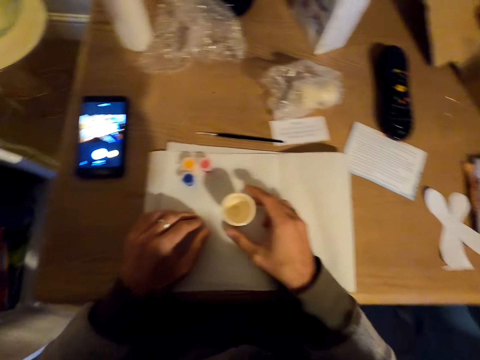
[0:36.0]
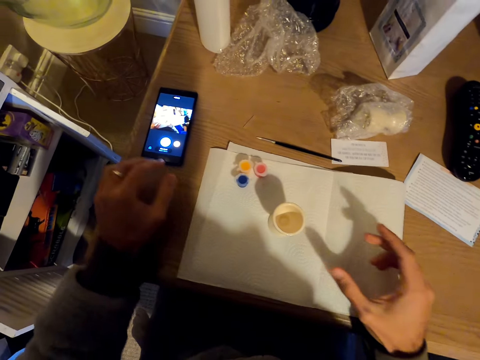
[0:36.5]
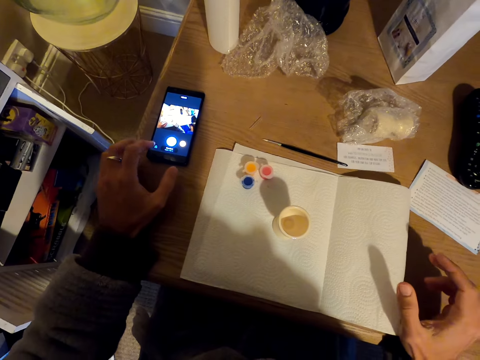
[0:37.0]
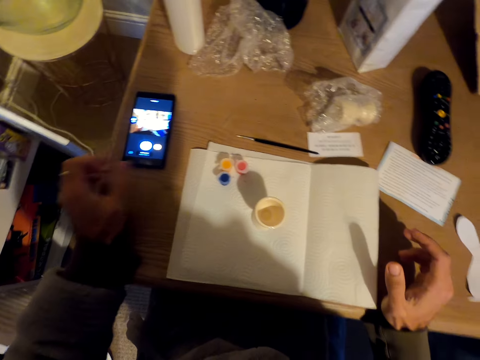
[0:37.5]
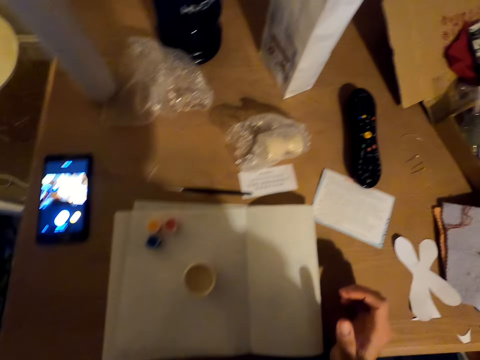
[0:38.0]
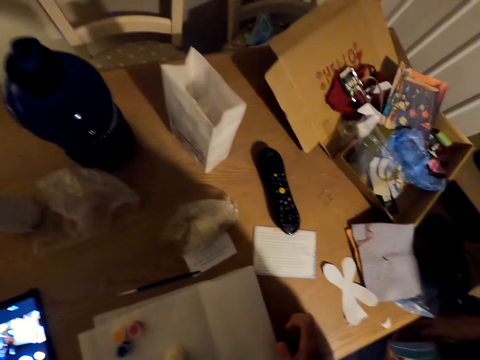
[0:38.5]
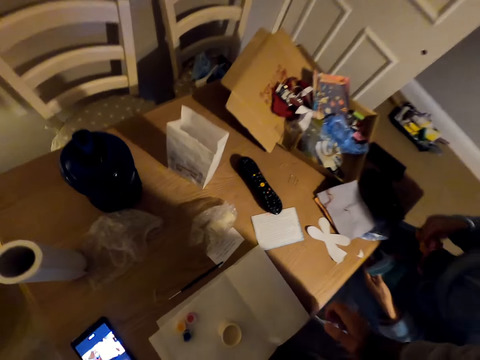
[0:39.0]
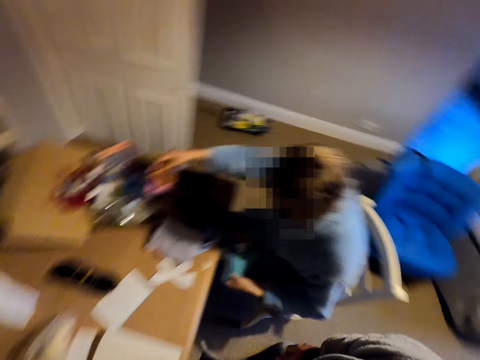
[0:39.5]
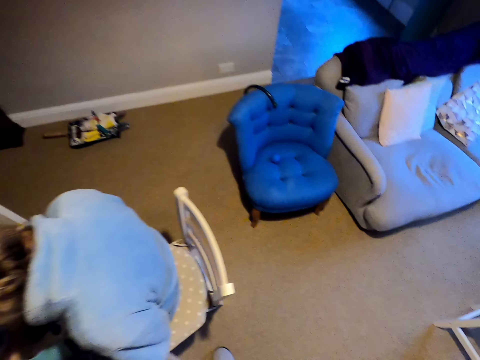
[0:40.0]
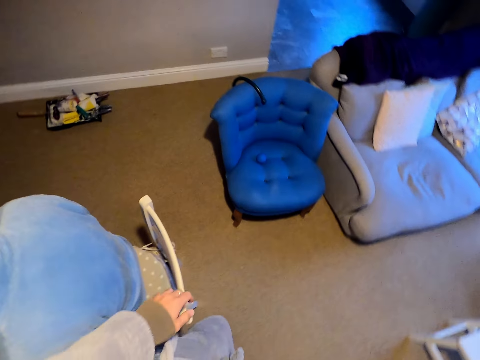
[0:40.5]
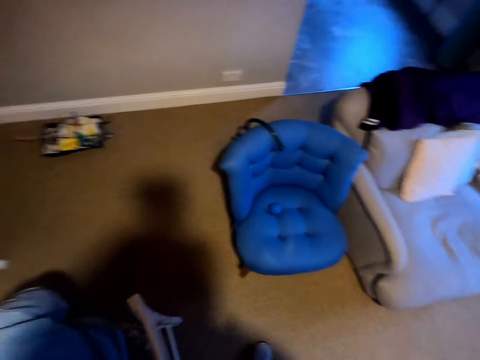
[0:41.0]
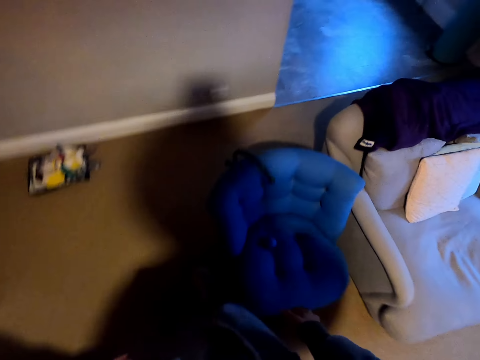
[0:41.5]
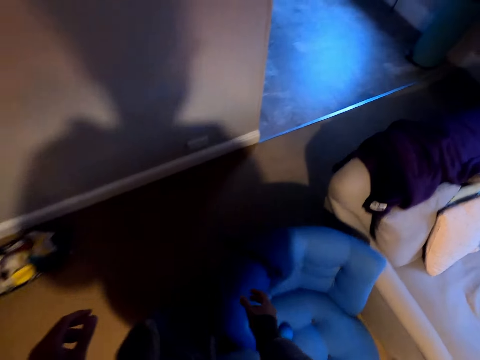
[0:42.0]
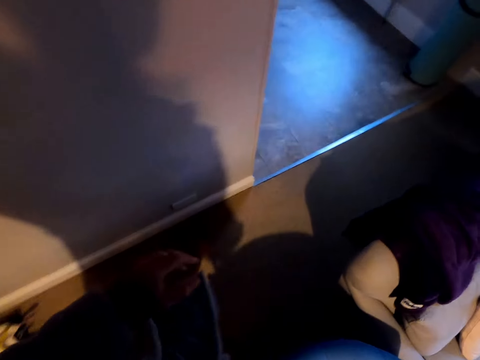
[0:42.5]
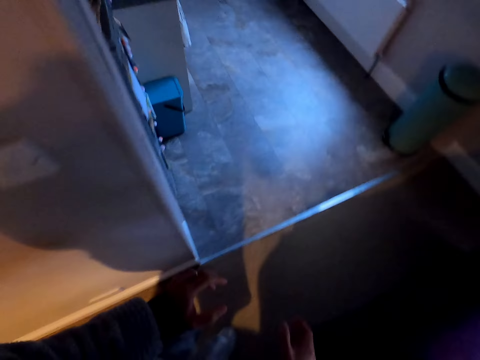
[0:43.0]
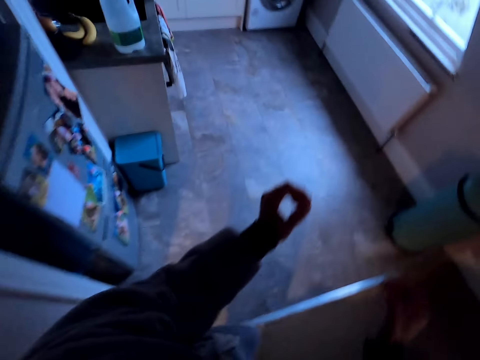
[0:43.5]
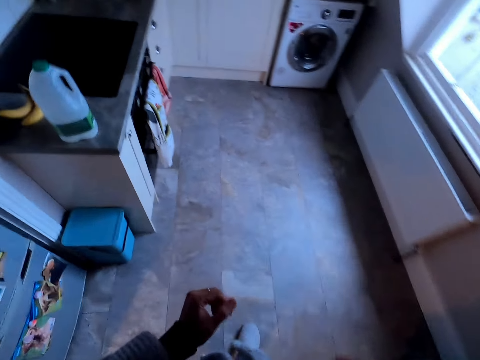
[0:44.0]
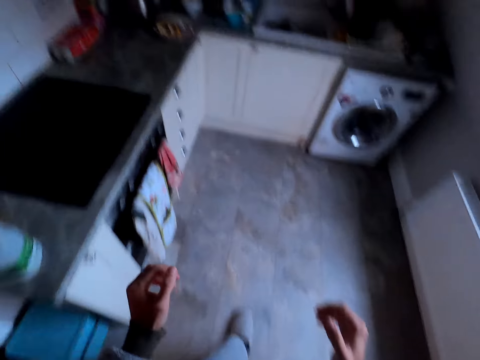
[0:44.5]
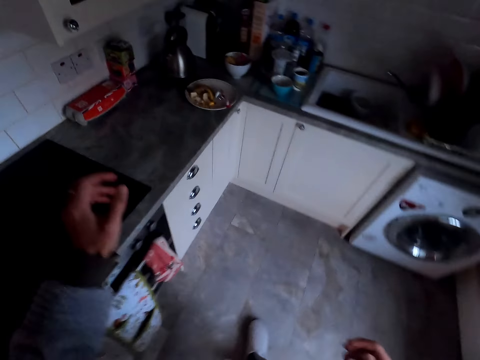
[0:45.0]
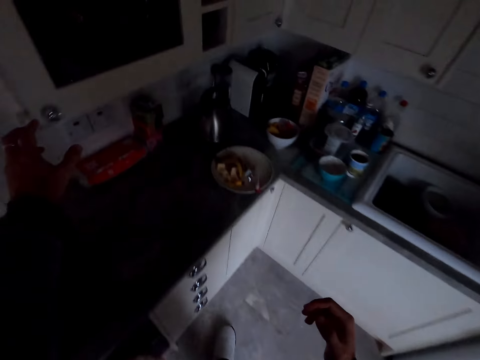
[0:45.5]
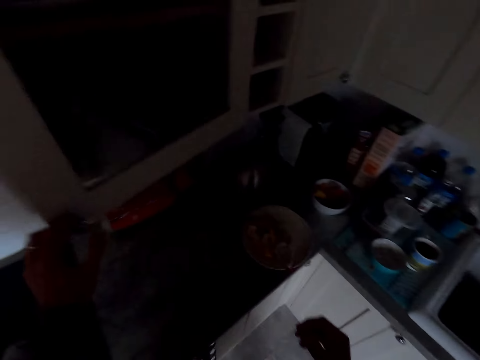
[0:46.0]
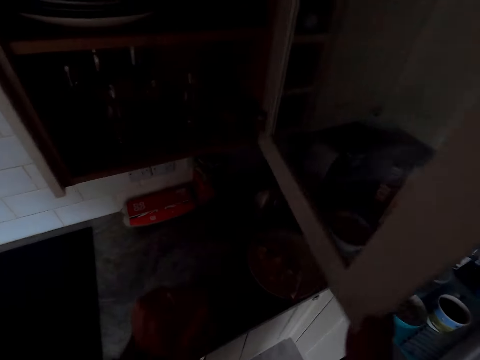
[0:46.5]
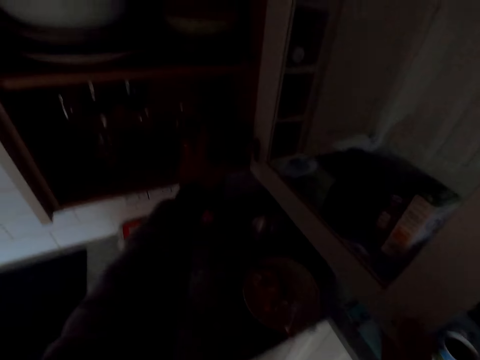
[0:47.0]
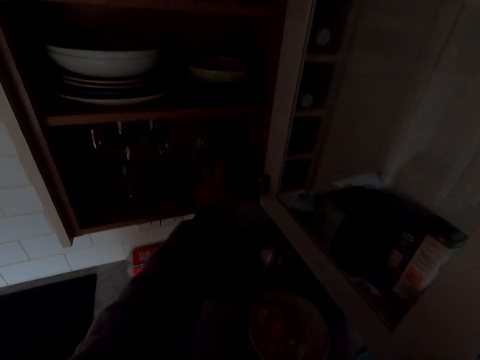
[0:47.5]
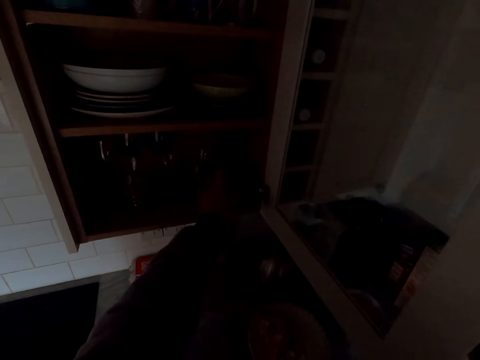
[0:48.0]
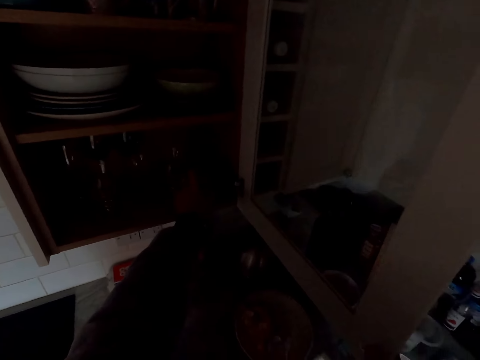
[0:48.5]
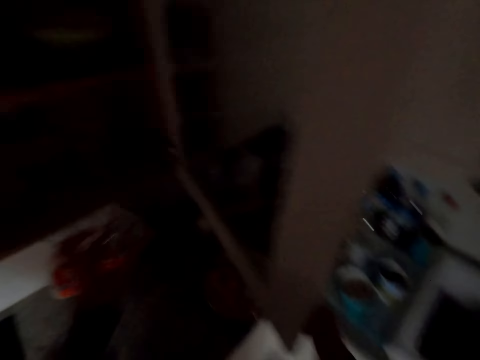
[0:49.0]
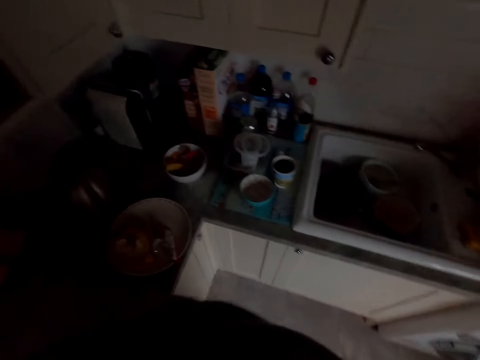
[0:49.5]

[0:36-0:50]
The camera wearer moves something on the tissue. They touch a phone. They move around. They stand from the table. A man sits on a chair. The man does something. The camera wearer moves around the room. They open a cabinet. They take a glass. They do something on the cabinet.

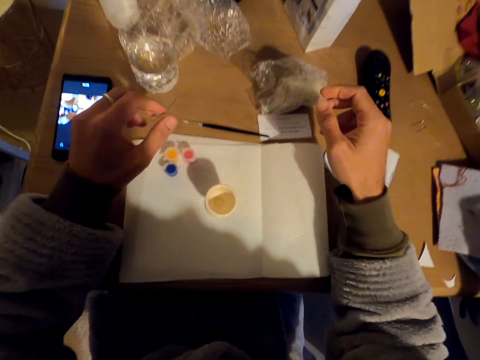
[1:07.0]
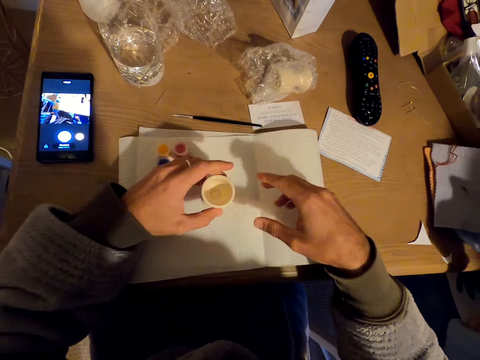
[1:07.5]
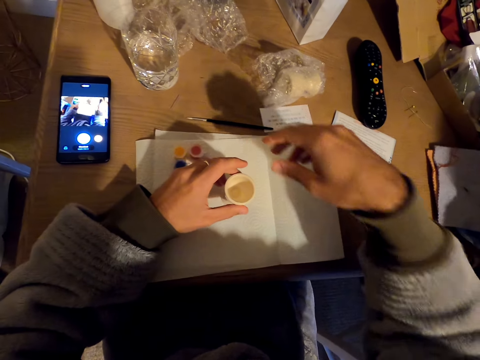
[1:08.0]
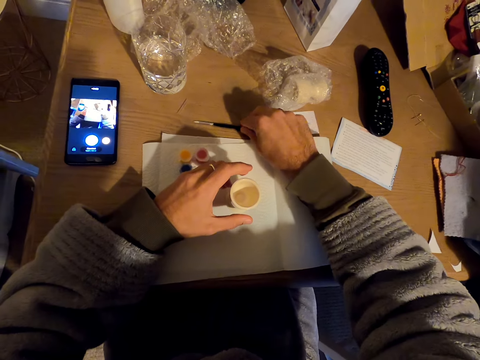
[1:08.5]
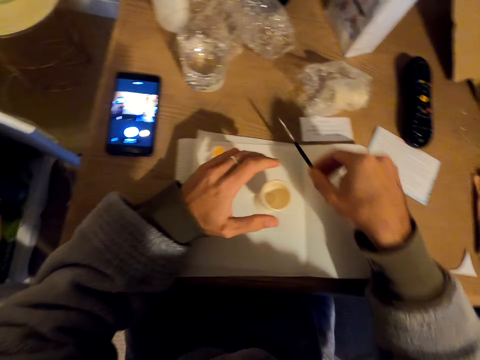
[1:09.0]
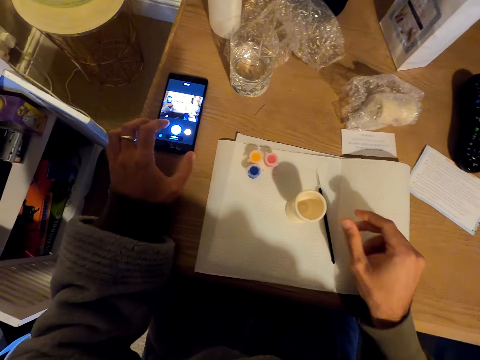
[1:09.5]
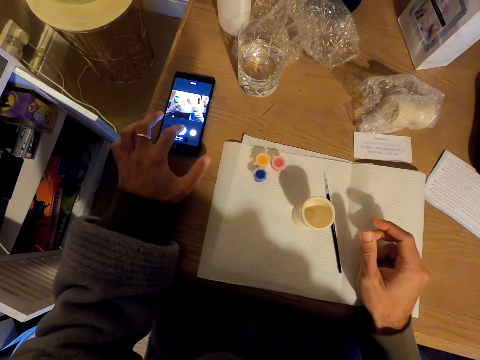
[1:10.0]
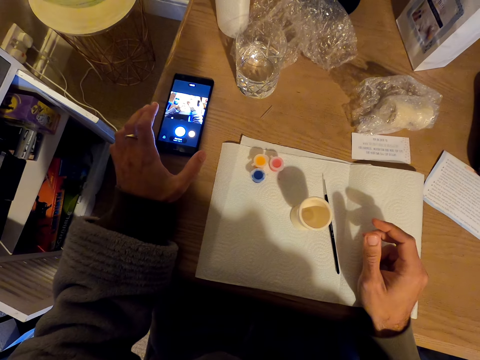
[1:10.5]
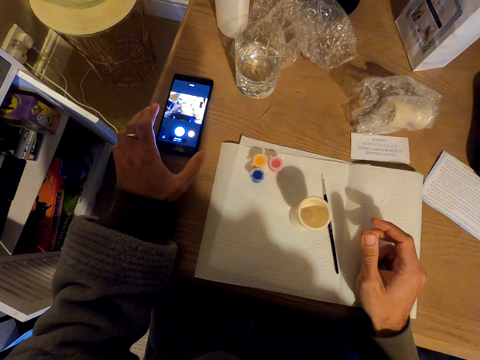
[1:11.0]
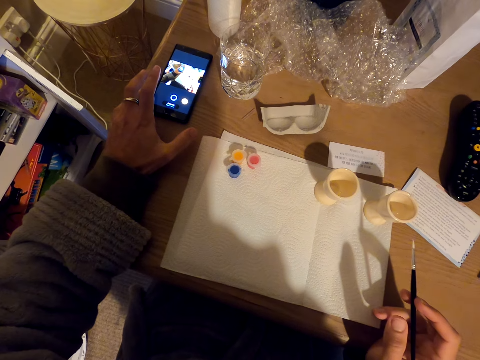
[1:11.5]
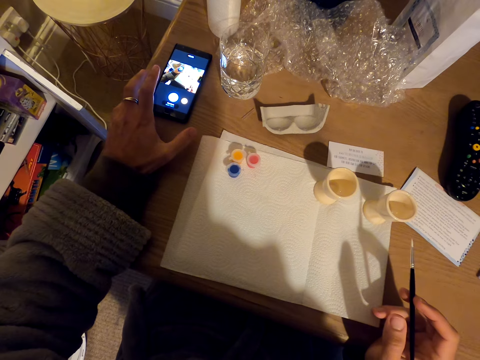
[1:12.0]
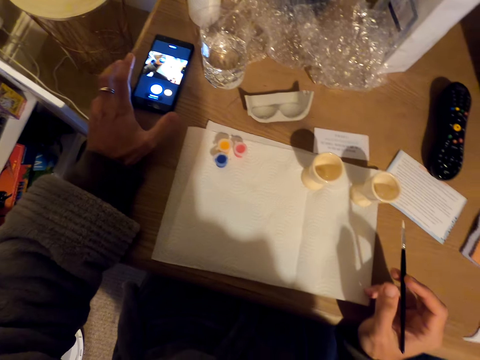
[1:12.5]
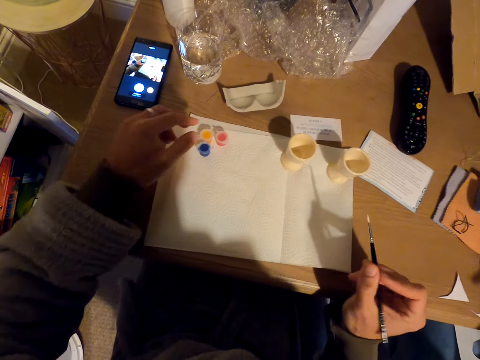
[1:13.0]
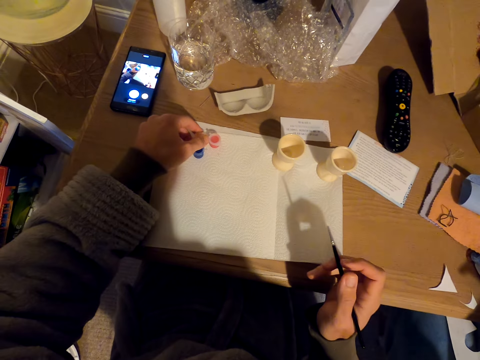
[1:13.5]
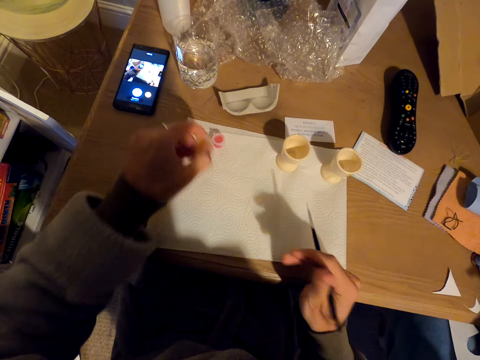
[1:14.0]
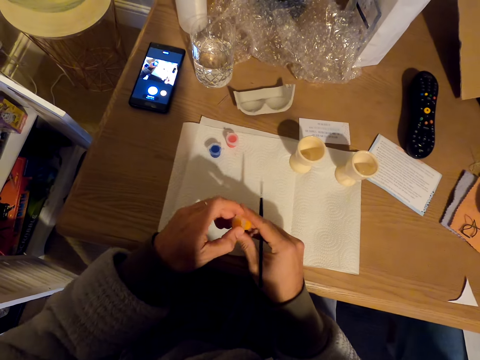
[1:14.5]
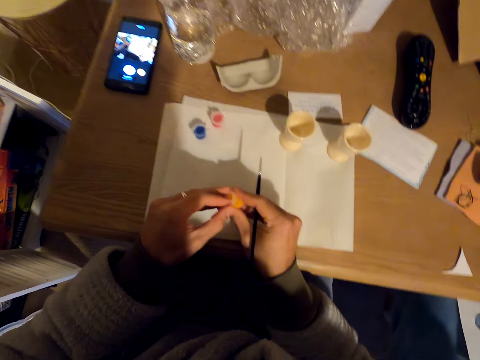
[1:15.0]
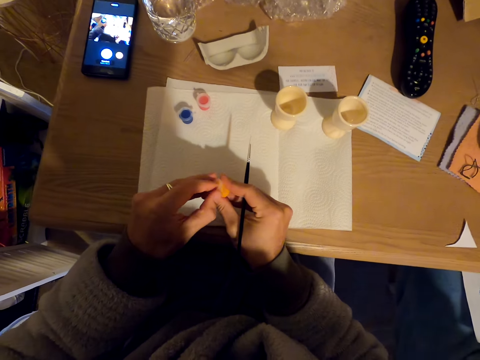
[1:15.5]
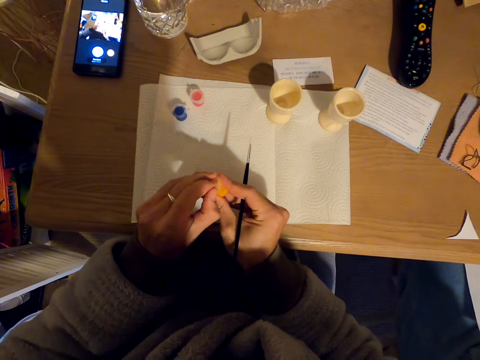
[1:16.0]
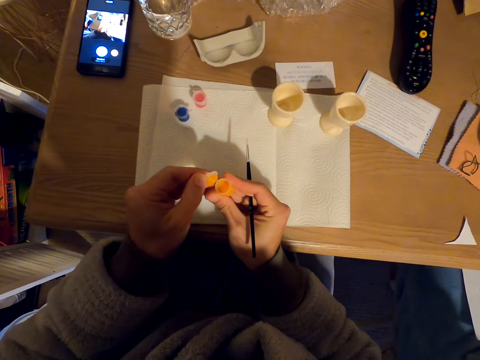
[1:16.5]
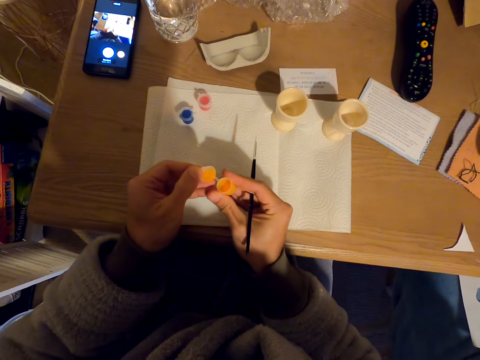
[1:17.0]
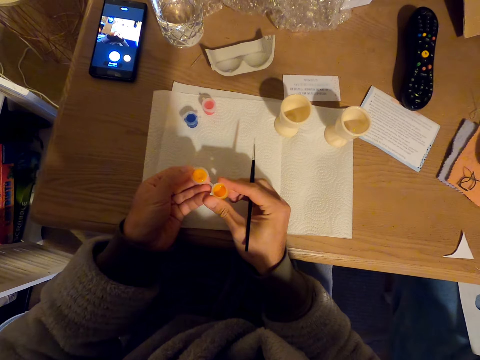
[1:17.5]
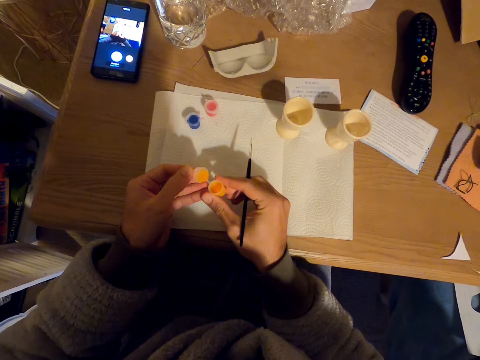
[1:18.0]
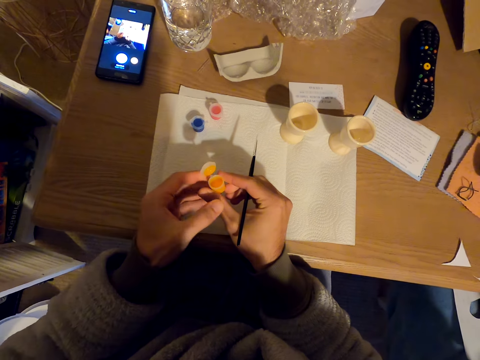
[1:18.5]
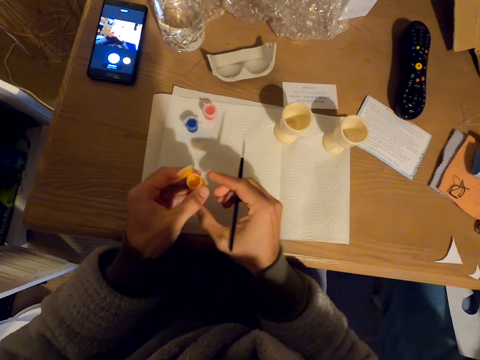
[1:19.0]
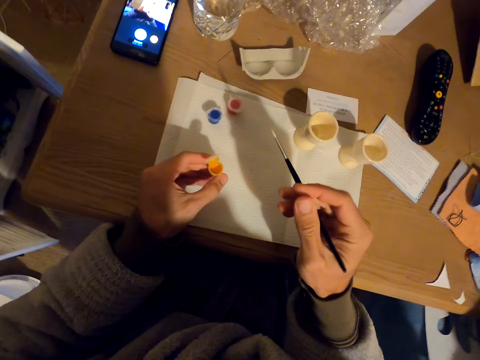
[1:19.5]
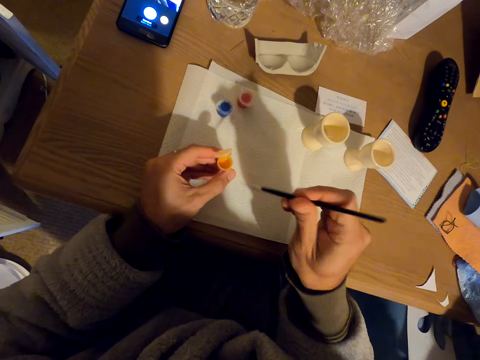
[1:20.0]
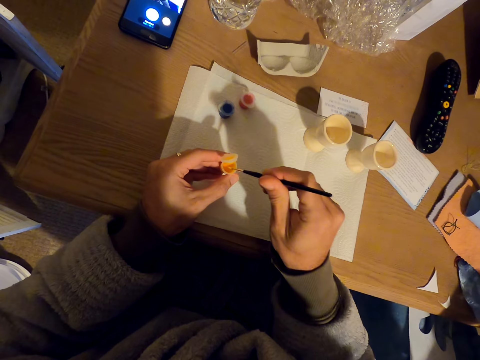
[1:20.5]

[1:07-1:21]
The camera wearer touches something and holds a tumbler. They touch something again. They take a paint brush. They place the brush on the tissue. They touch a phone. They take a container or paint. They open the container. They hold the paint.
